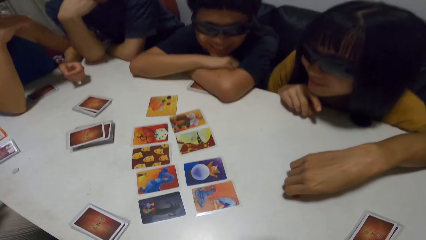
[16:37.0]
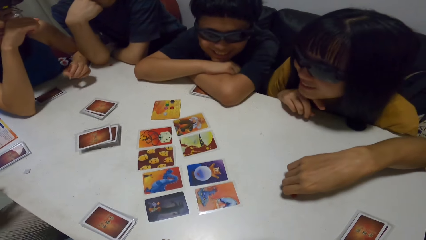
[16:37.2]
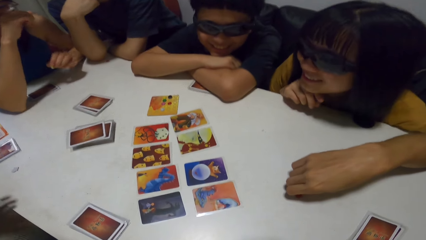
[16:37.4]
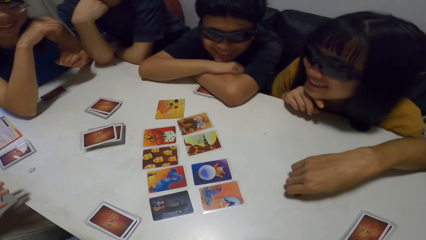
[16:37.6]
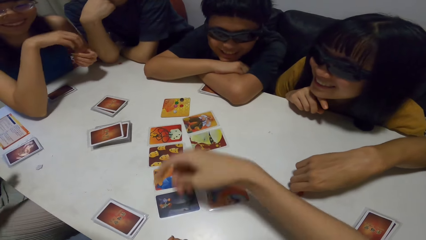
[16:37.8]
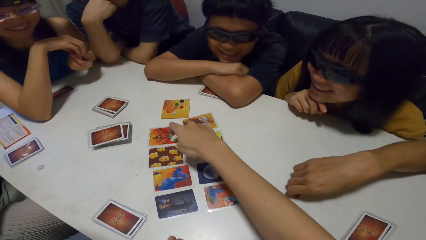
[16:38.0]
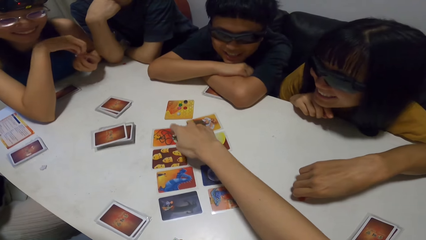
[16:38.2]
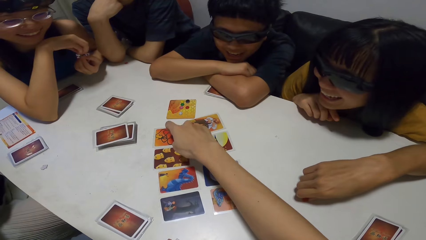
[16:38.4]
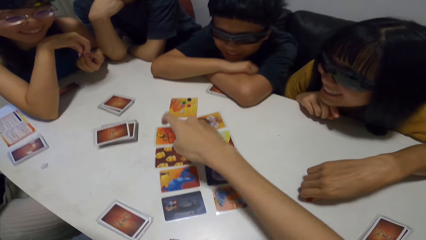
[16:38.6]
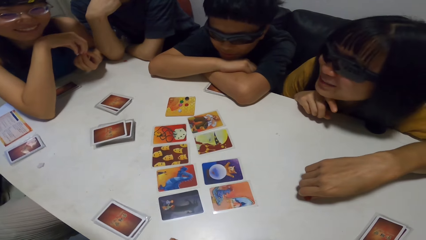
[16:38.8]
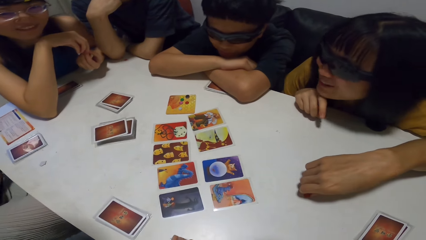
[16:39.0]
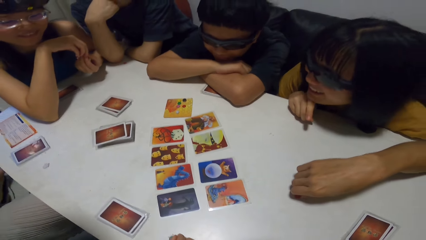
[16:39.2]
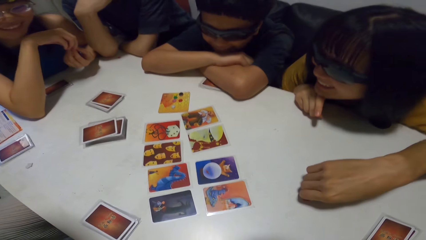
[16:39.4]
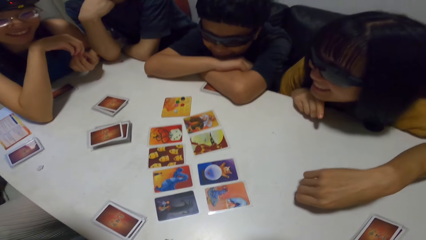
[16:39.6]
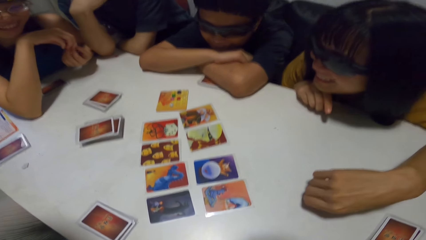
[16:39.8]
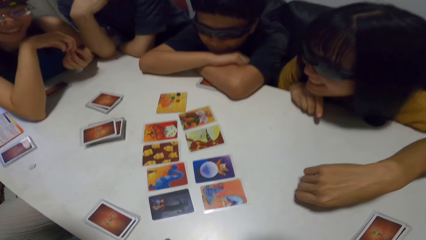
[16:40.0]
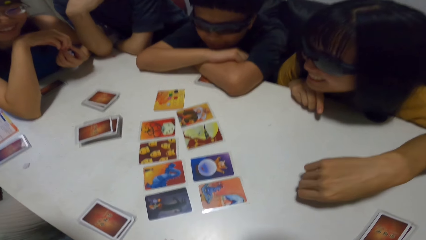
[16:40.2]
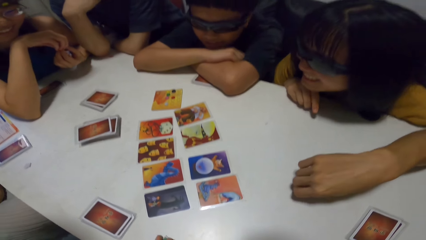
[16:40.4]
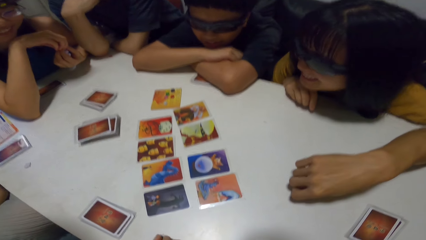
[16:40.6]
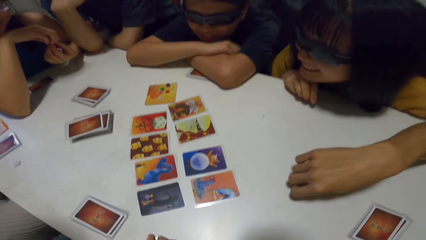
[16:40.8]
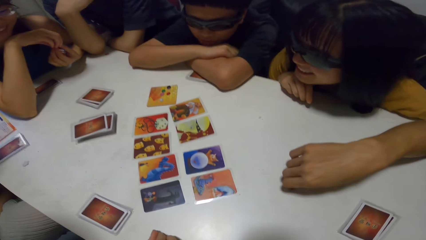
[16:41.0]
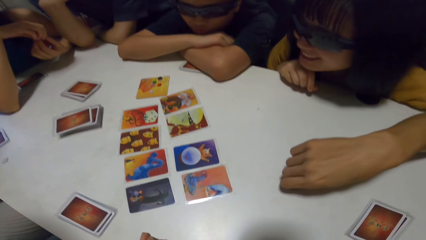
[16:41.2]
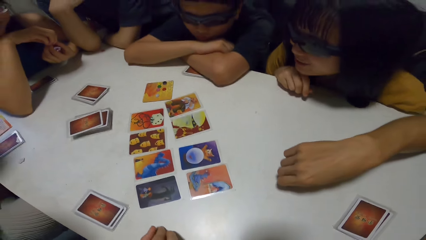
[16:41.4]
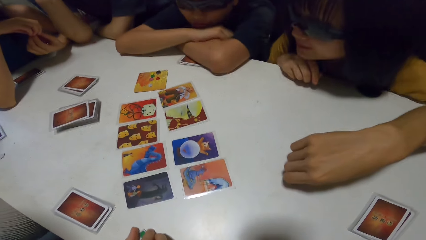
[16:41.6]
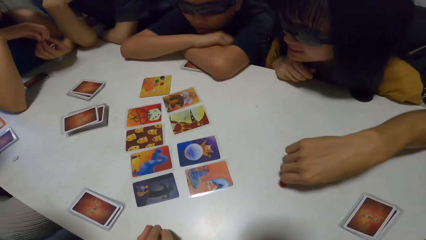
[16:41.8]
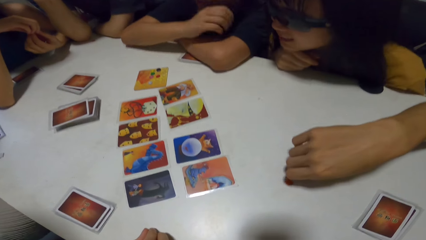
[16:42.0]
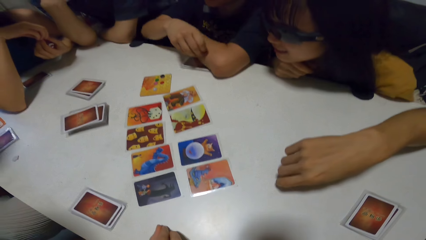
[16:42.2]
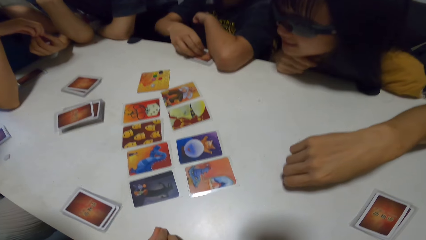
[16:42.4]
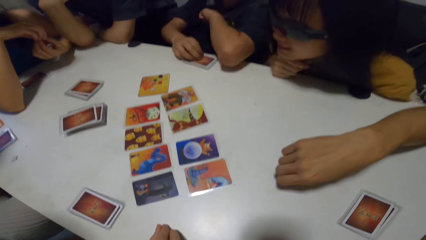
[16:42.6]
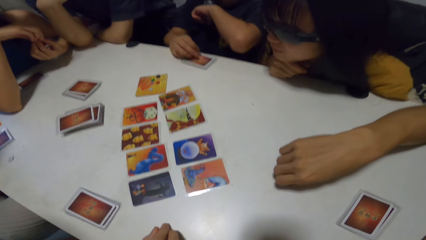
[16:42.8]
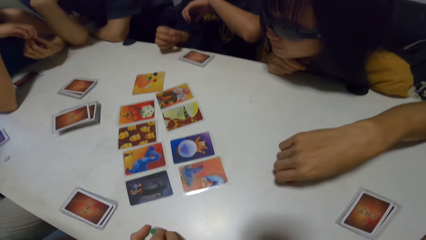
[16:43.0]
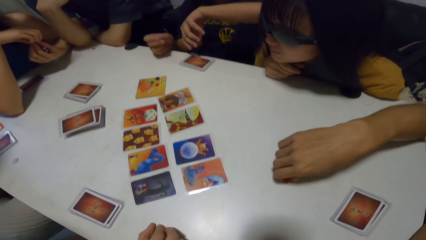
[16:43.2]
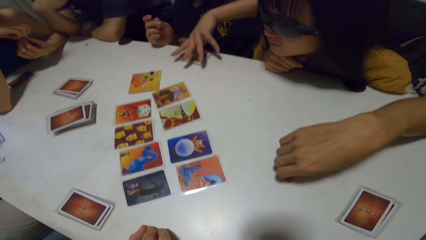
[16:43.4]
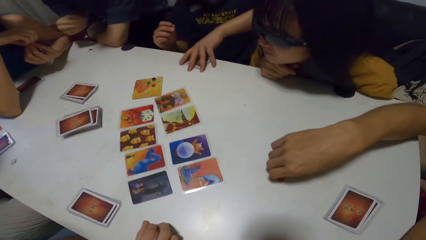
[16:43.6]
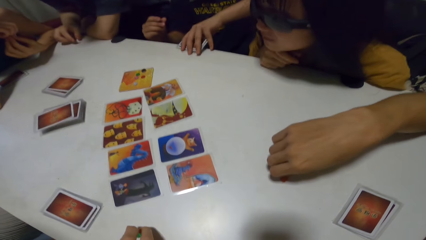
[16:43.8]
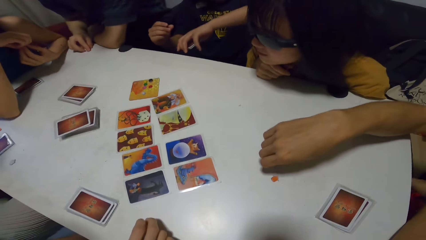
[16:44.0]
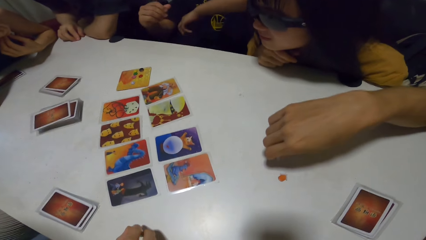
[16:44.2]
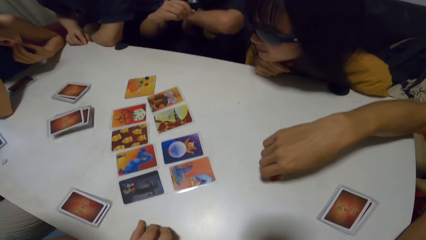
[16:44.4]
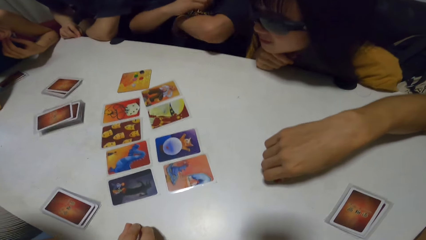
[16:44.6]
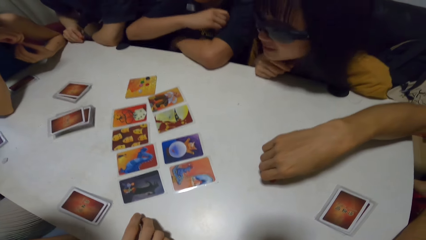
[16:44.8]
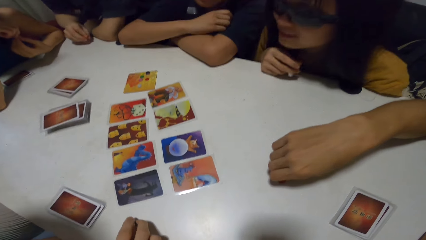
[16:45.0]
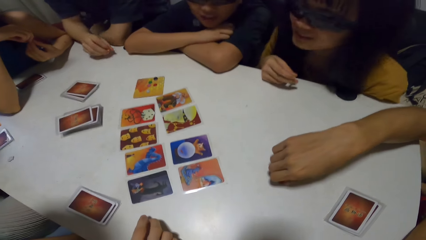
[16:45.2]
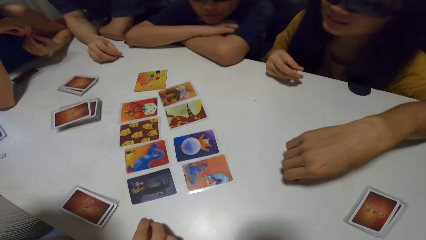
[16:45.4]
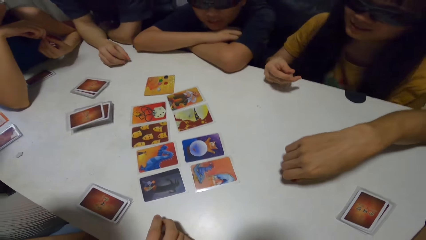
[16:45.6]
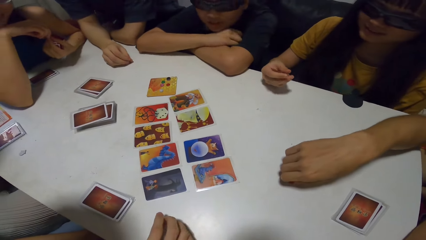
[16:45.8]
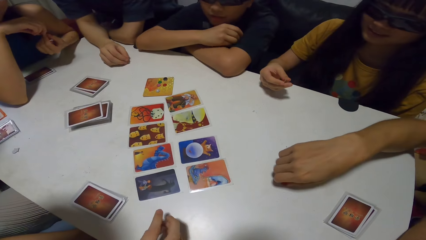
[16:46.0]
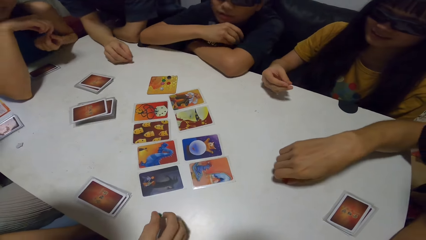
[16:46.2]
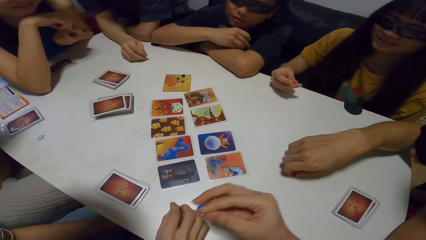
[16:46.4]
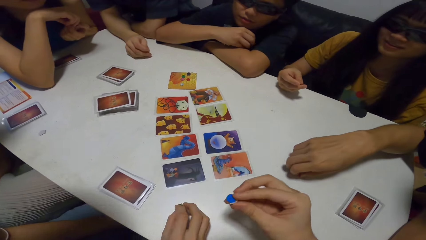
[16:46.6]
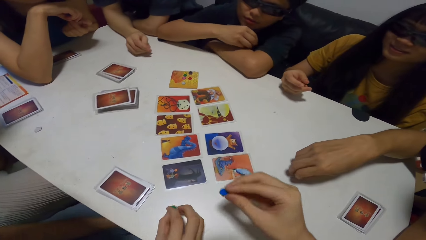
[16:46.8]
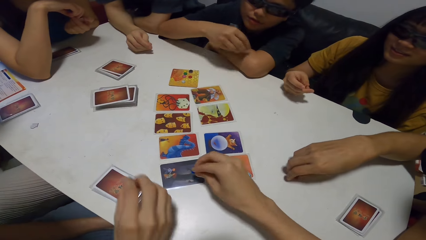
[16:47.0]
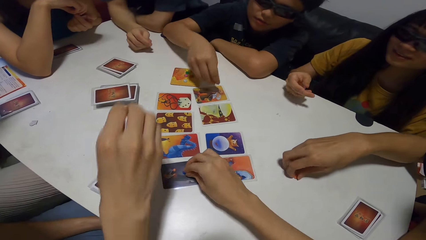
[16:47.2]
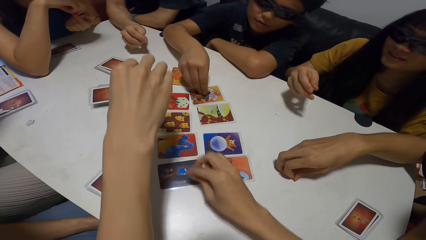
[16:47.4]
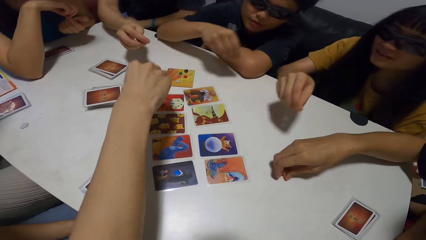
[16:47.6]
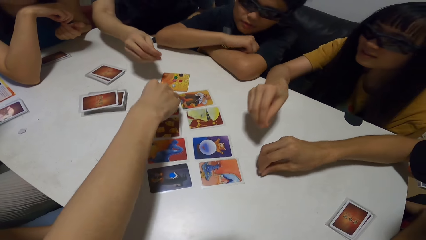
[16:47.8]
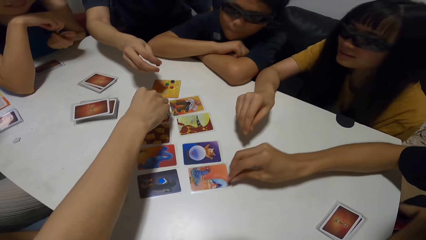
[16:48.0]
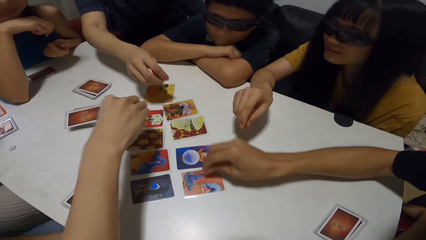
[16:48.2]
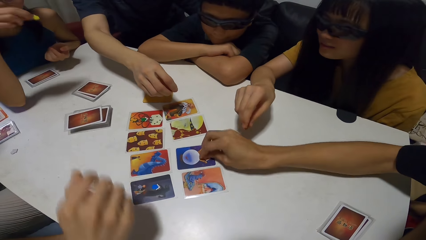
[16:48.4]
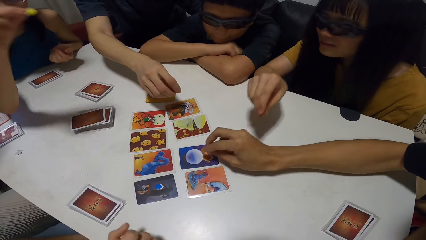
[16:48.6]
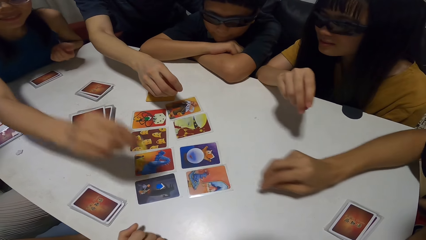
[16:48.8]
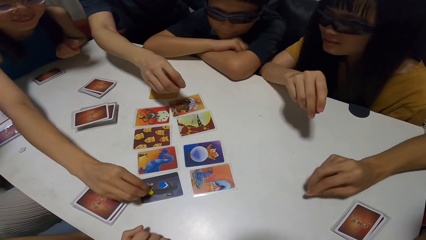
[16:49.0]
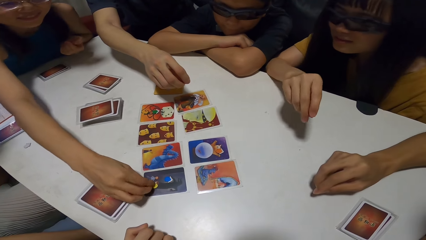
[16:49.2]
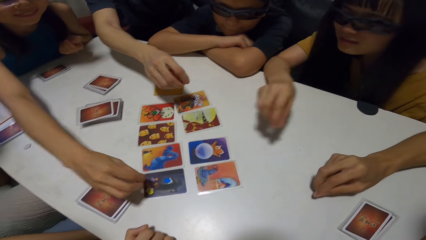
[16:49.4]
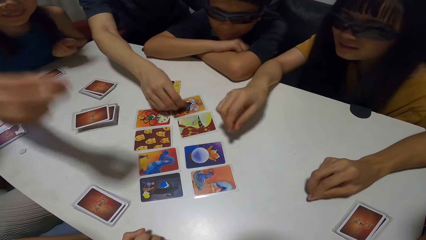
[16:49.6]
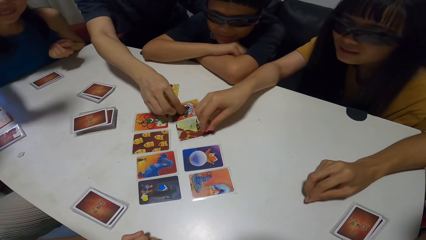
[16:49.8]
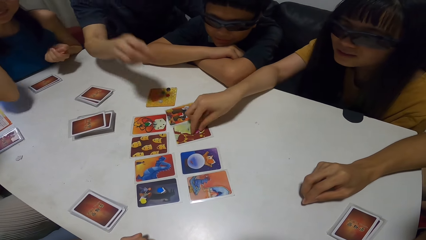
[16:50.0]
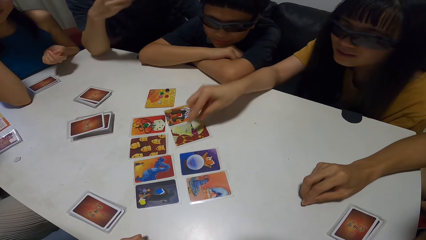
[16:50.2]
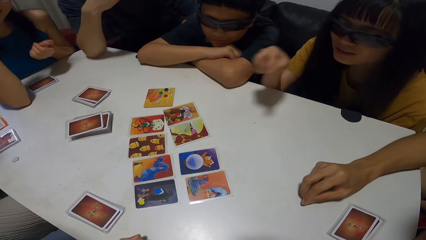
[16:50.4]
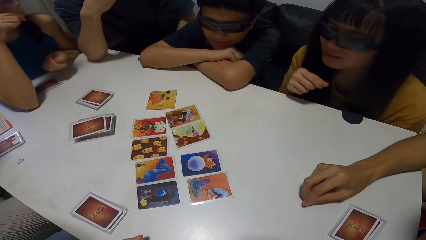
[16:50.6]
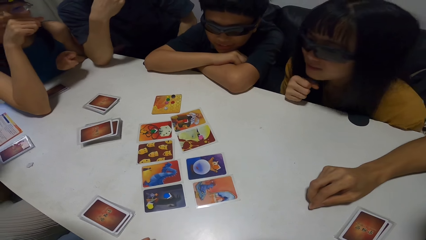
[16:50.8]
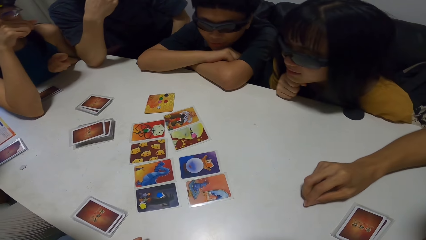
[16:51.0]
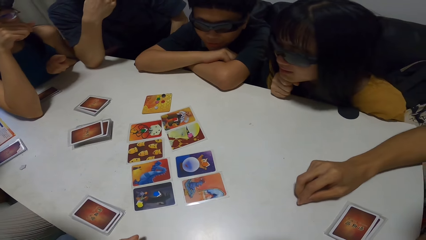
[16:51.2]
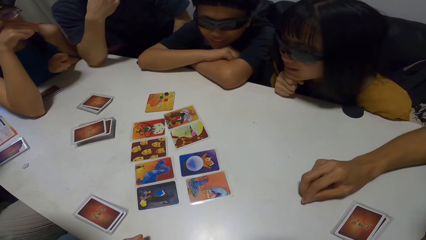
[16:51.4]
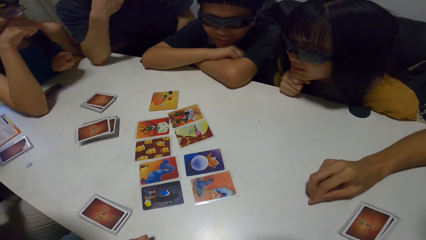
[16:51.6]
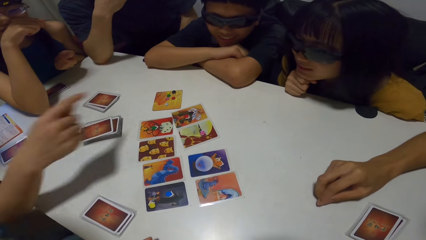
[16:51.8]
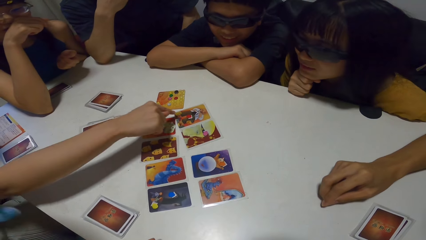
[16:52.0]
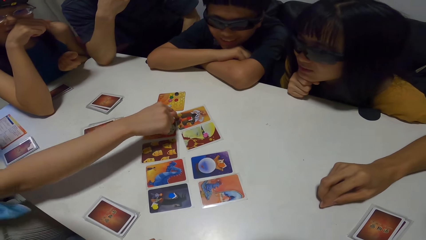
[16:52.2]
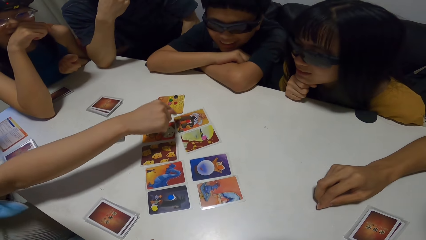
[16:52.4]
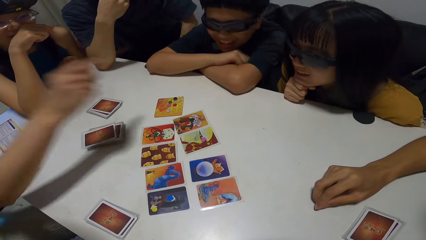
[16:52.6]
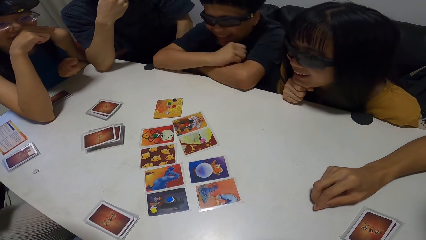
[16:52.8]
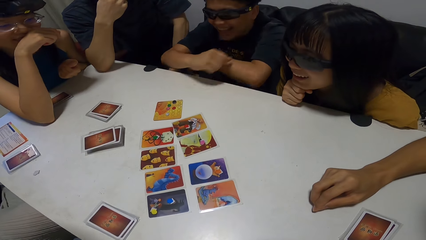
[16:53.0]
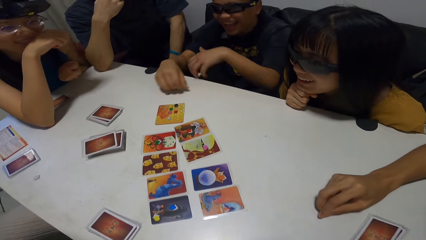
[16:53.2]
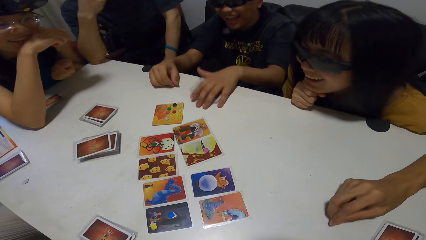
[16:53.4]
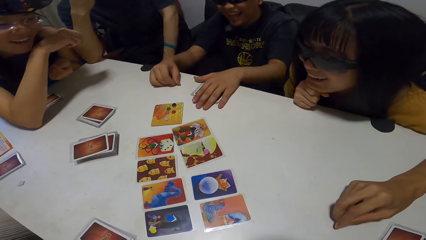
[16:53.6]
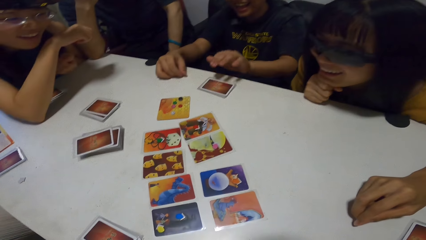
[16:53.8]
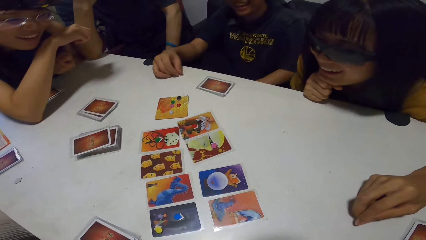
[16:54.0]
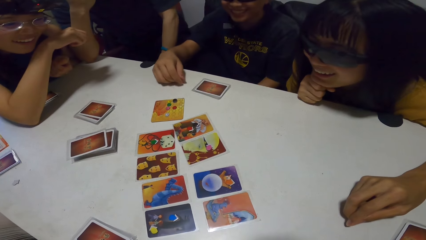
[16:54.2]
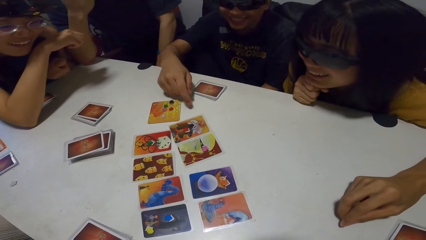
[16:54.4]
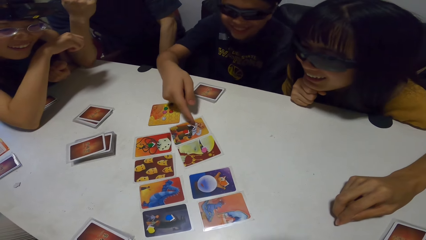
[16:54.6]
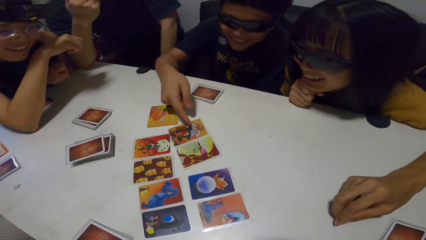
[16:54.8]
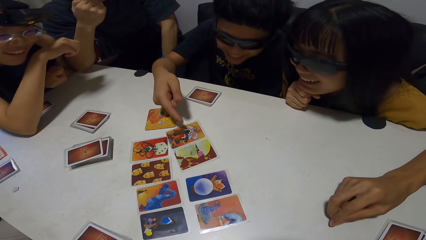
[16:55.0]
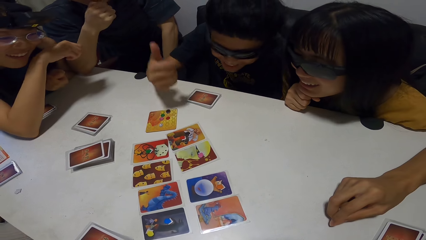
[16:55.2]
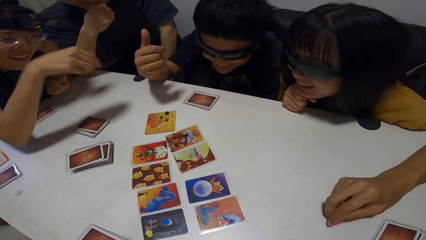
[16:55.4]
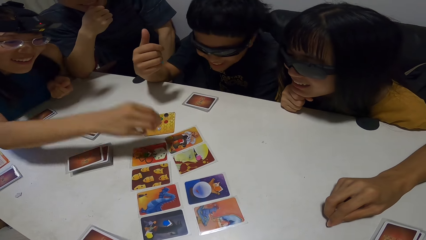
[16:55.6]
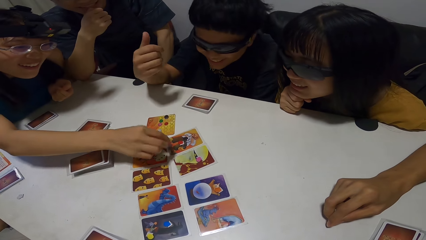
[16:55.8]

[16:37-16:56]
The camera wearer touches a card on the table with her right hand. She points on the card. A man picks some cards from the table with his left hand. Another man picks a button from the table with his right hand. Another man picks a button from the table with his right hand. The camera wearer drops the button on a card on the table. The first man drops the button on a card on the table. Another man drops the button on a card on the table. The third man drops the button on a card on the table. The second man drops the button on a card on the table. A woman drops the button on a card on the table. Another woman drops the button on a card on the table. Another man places something on a card. The first man drops the cards in his left hand on the table.
